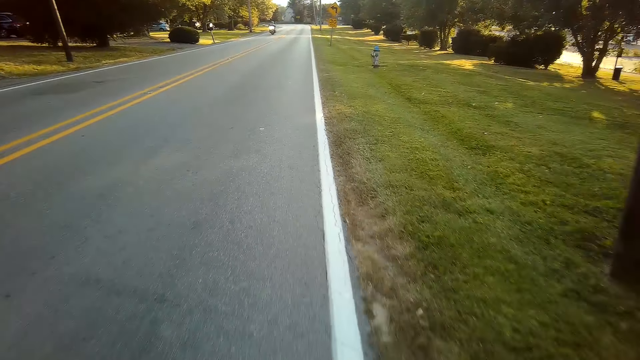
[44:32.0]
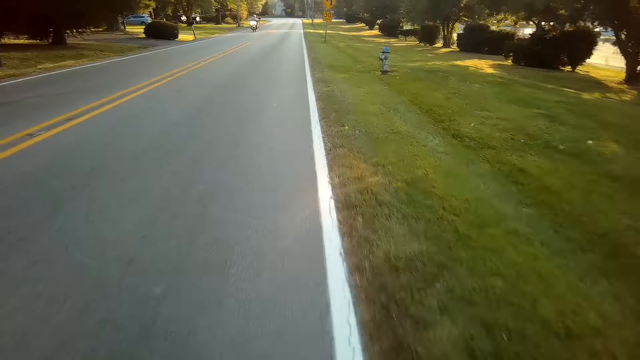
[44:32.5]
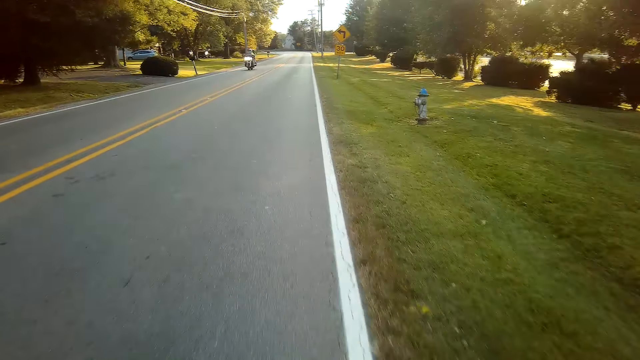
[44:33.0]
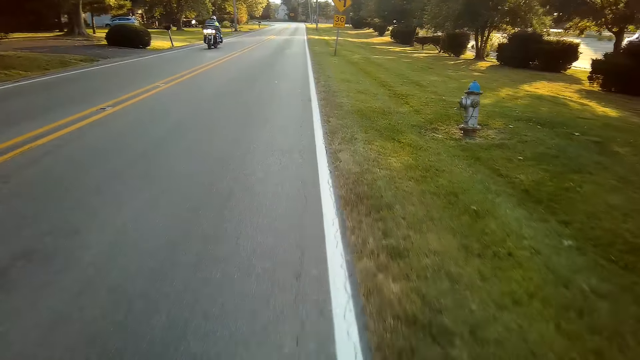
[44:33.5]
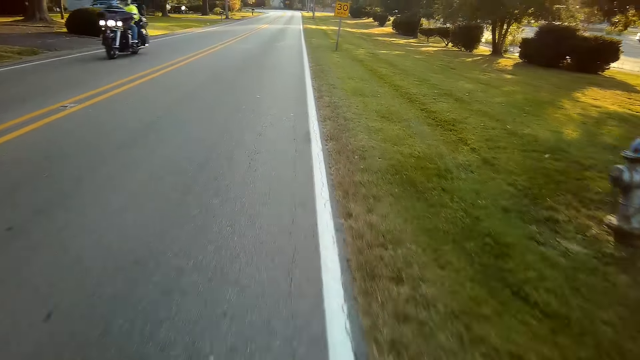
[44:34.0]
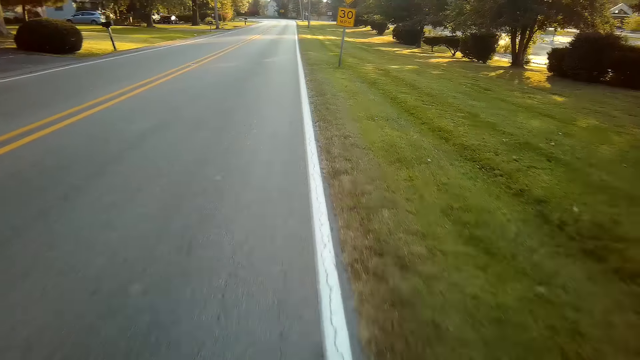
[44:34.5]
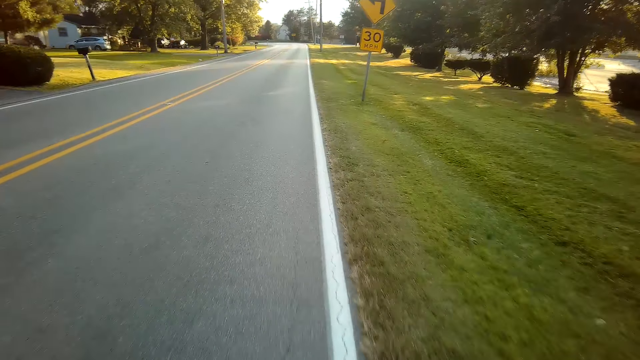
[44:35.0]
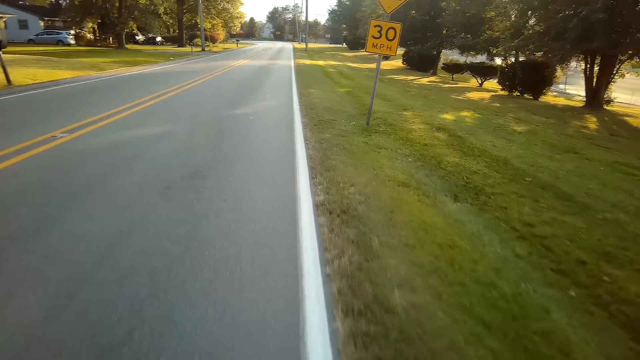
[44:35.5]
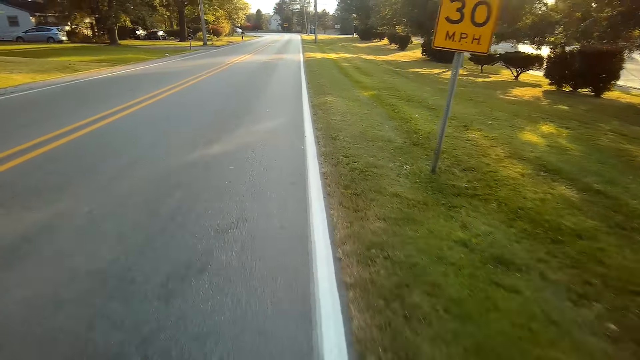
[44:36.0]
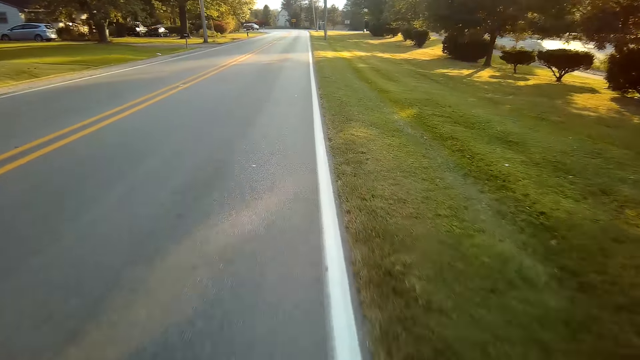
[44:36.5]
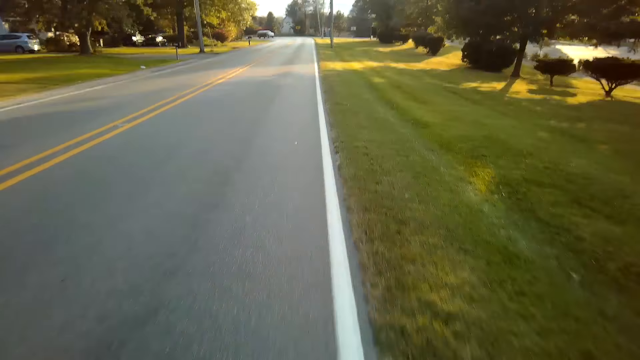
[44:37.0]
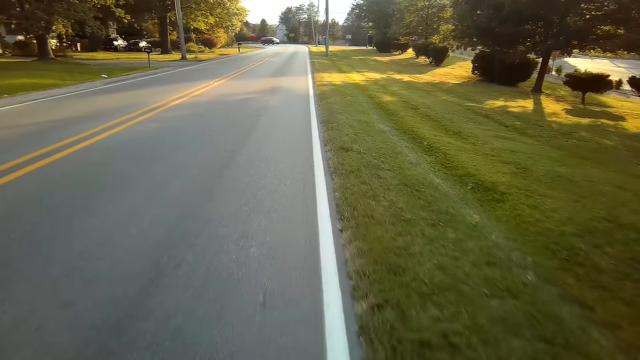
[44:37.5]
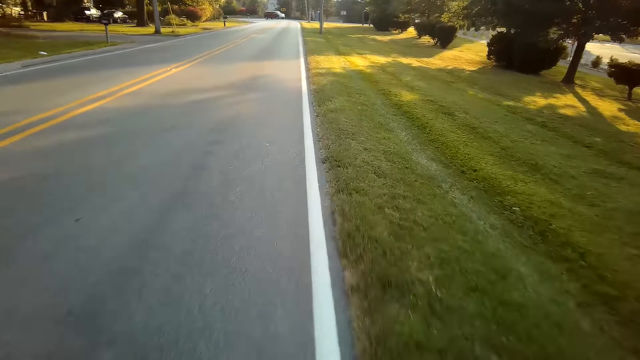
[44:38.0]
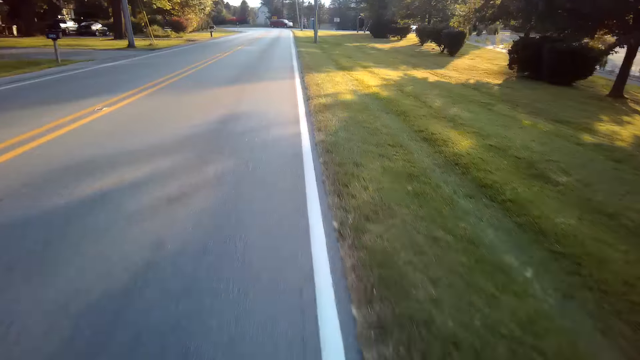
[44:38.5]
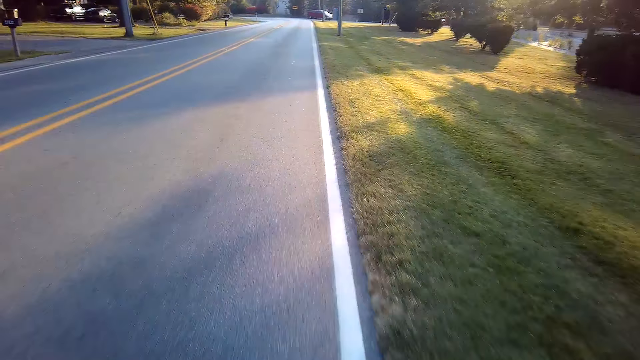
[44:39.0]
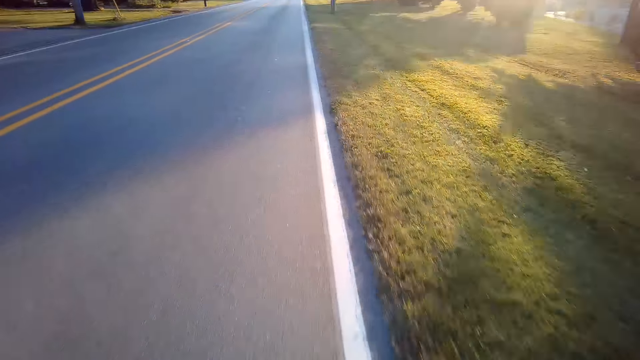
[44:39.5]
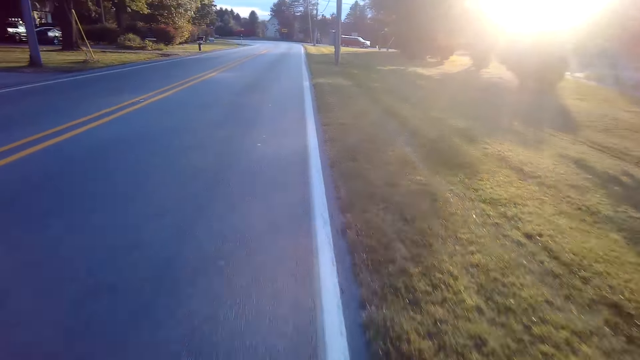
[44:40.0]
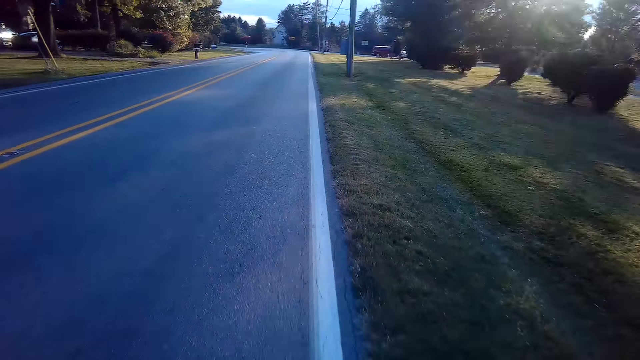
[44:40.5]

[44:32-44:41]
A person rides the motorbike. The camera wearer rides the mountain bike along the tarmac road.

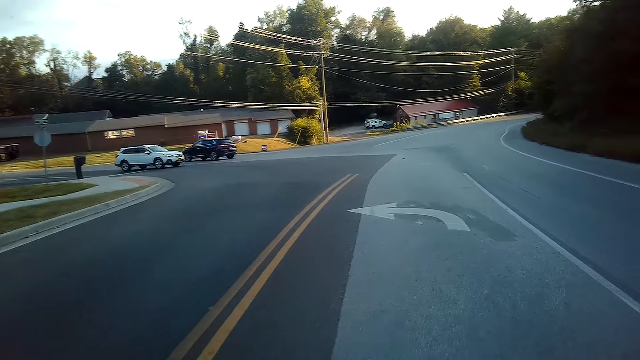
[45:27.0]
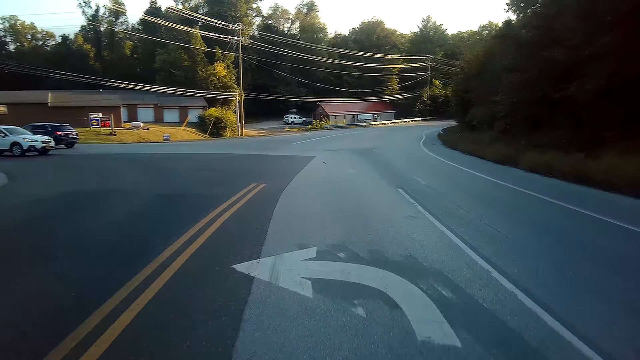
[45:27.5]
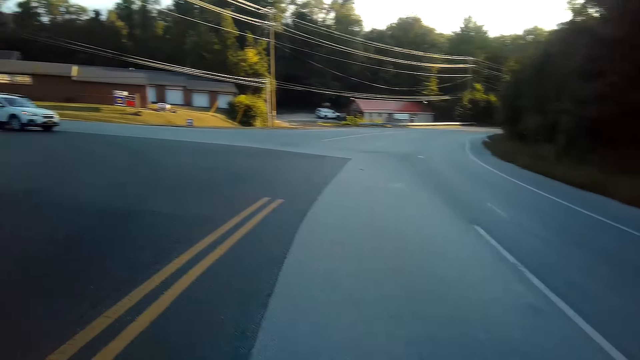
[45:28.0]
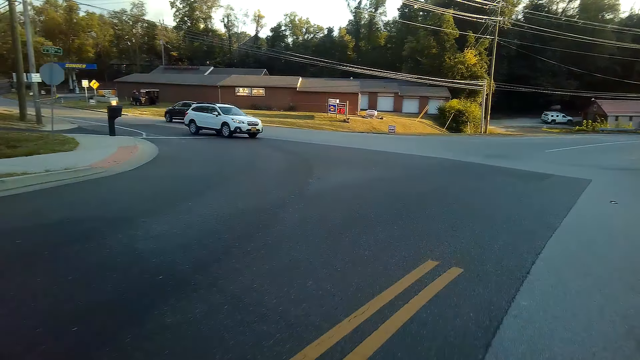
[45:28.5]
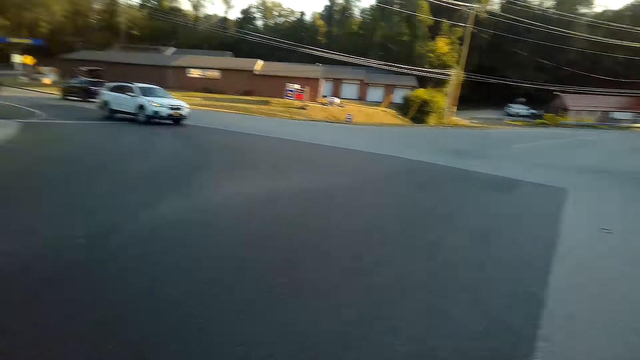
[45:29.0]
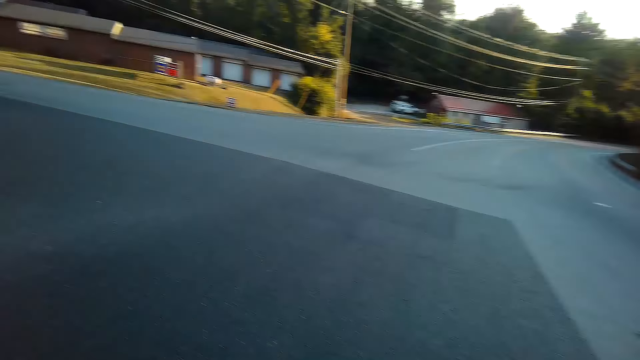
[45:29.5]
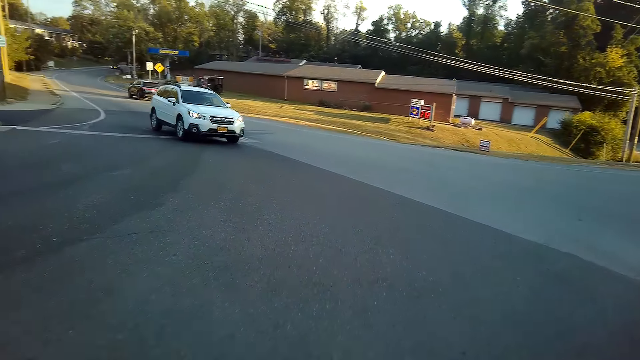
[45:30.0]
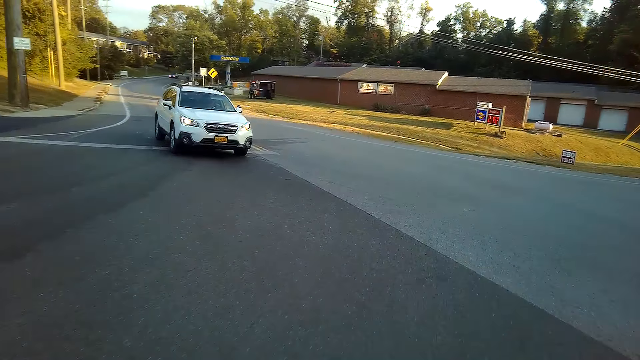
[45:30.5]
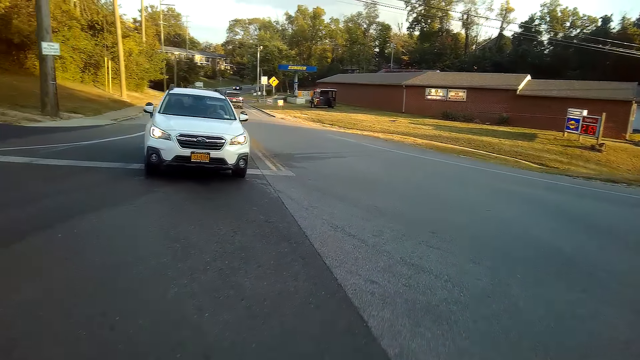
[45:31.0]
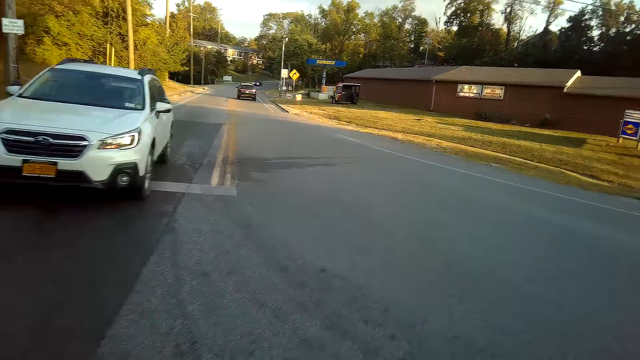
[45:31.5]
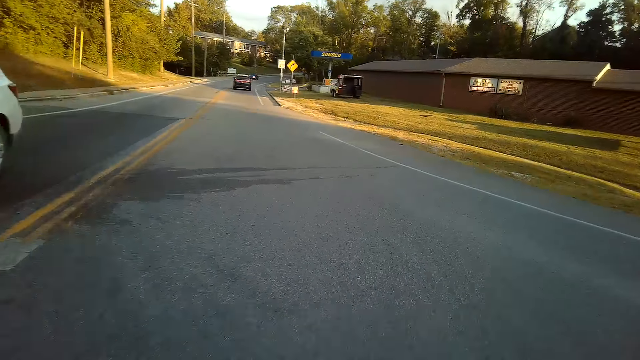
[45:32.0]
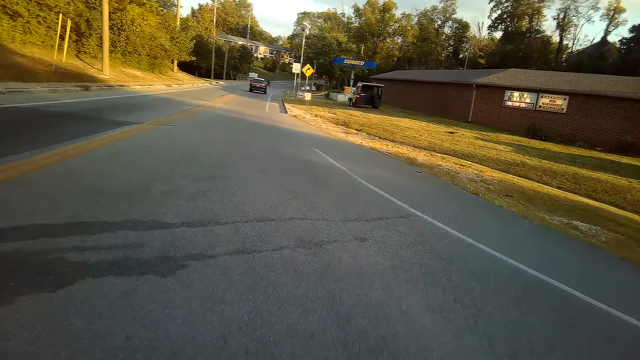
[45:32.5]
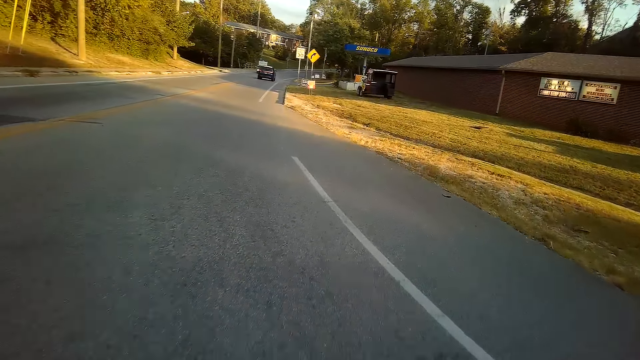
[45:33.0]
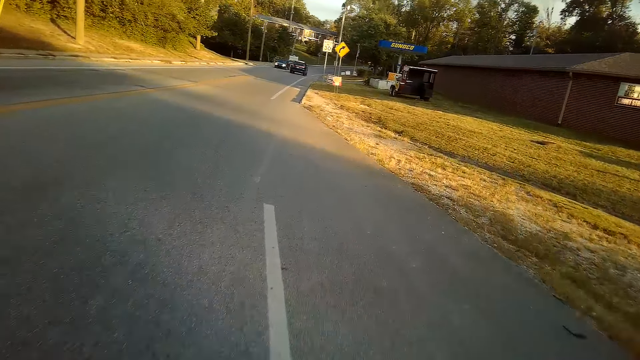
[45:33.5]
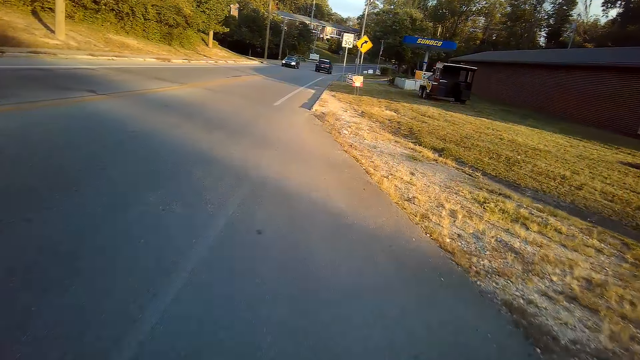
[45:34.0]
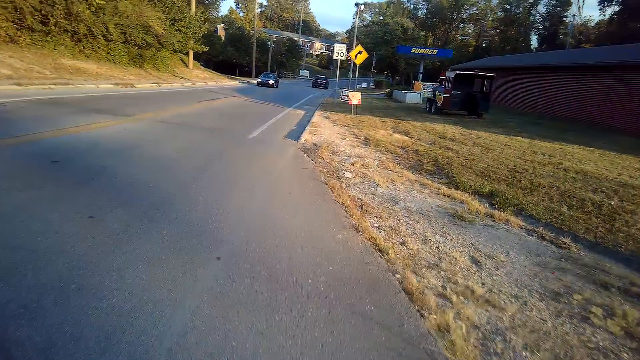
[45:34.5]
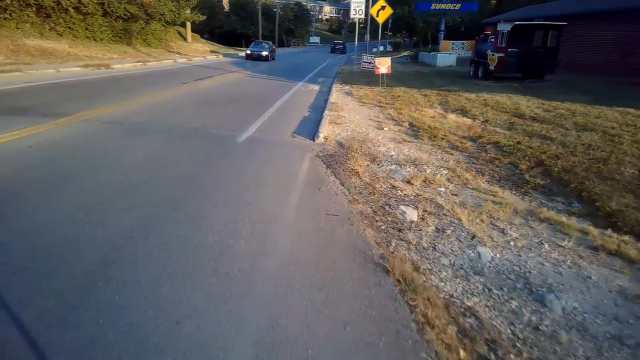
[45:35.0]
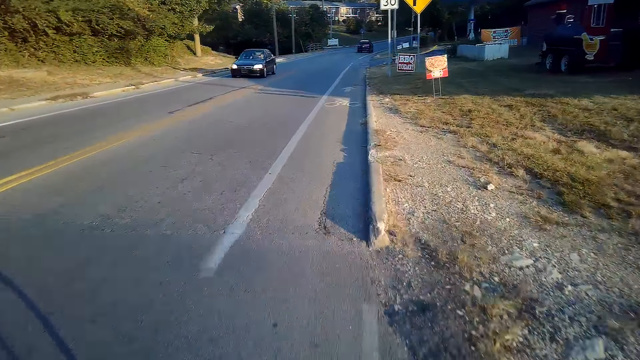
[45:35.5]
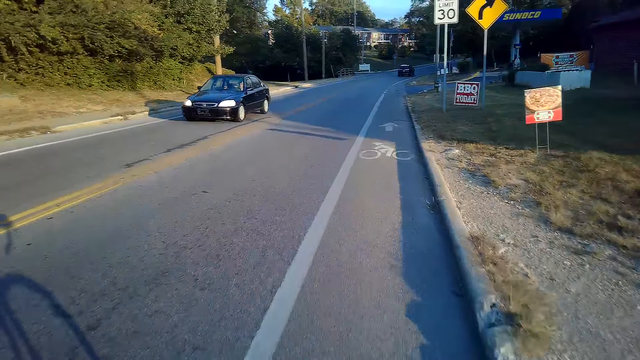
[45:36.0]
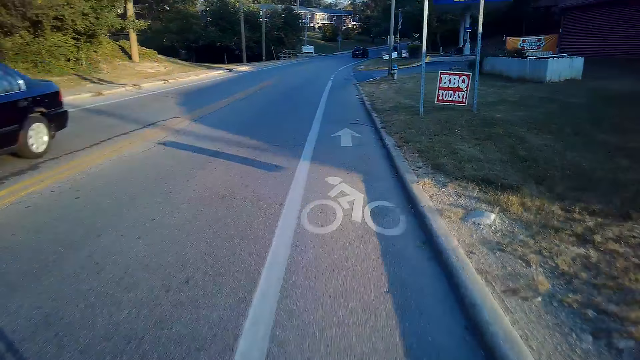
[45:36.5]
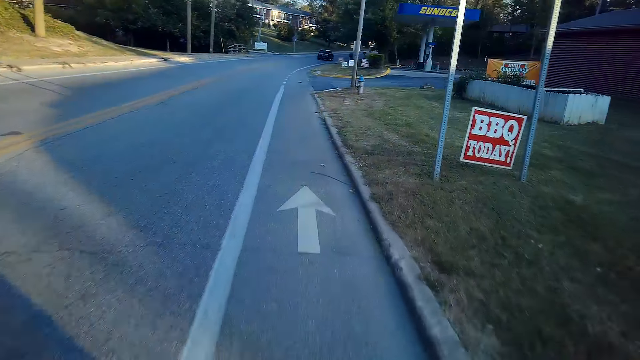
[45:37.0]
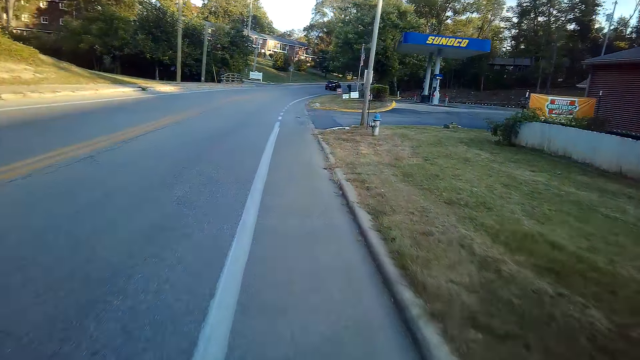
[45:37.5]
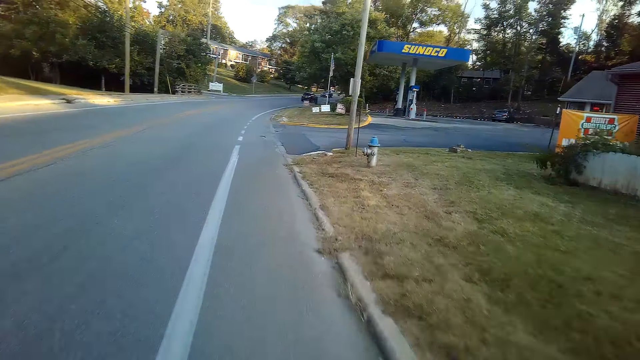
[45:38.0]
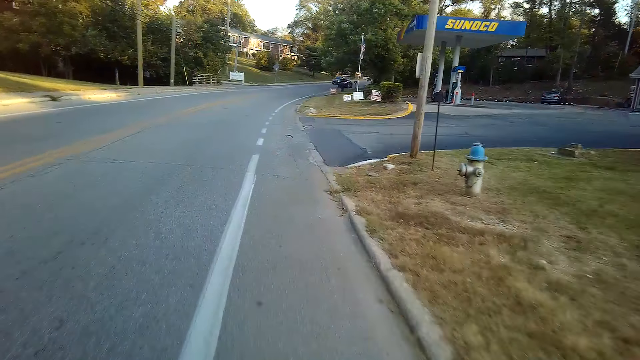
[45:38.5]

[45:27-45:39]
The camera wearer looks around. They ride a bicycle.
